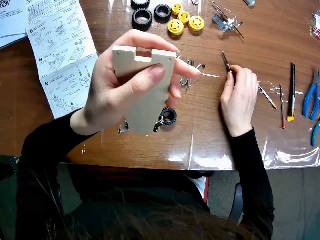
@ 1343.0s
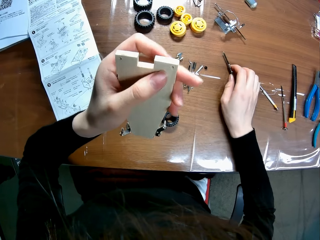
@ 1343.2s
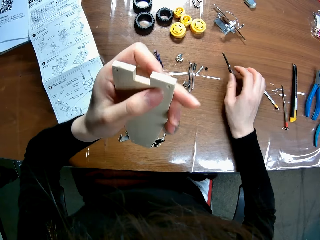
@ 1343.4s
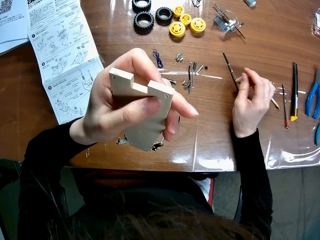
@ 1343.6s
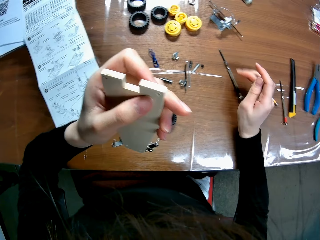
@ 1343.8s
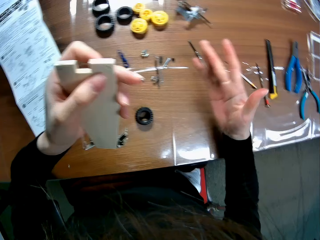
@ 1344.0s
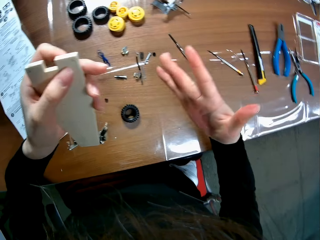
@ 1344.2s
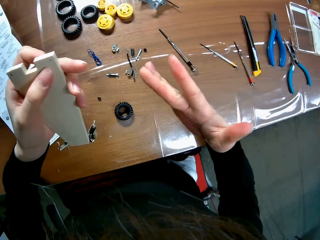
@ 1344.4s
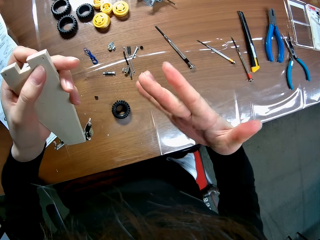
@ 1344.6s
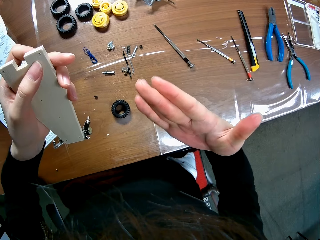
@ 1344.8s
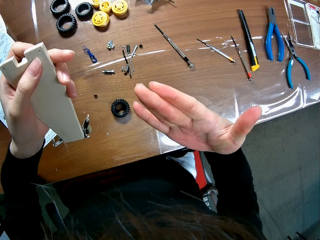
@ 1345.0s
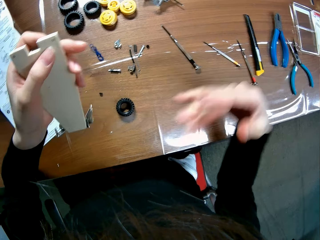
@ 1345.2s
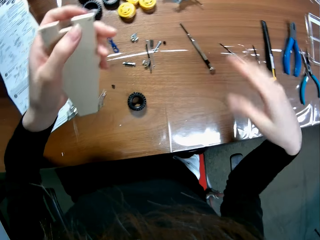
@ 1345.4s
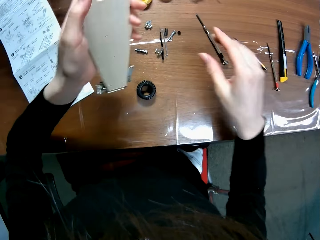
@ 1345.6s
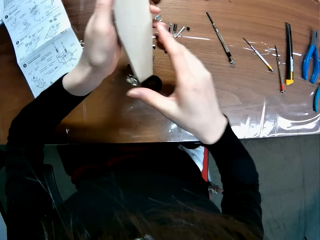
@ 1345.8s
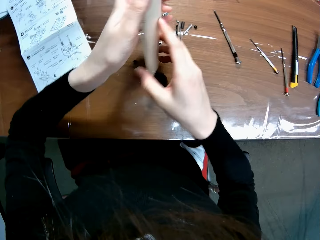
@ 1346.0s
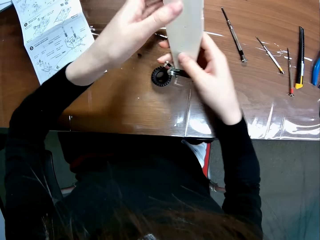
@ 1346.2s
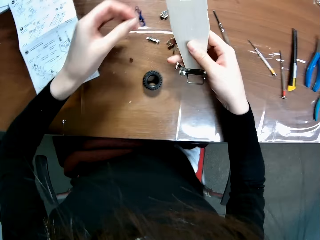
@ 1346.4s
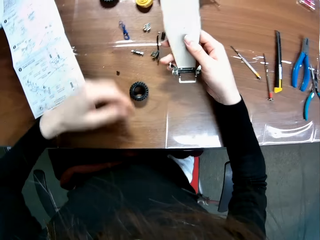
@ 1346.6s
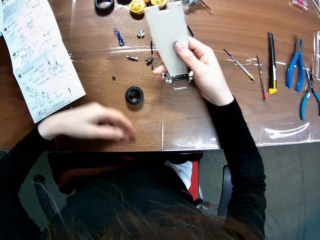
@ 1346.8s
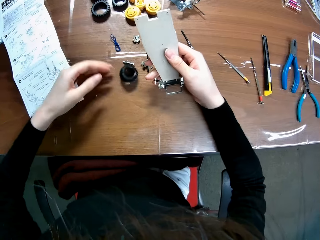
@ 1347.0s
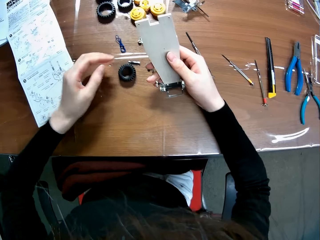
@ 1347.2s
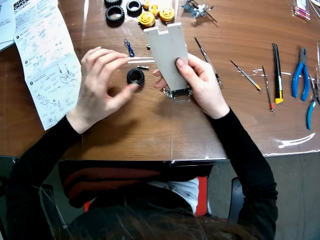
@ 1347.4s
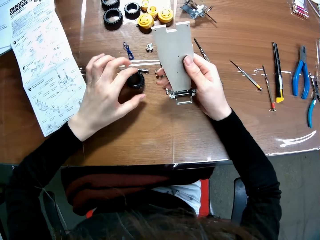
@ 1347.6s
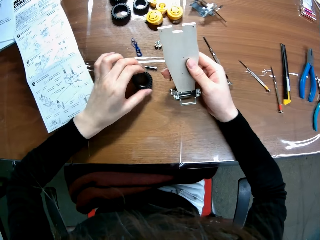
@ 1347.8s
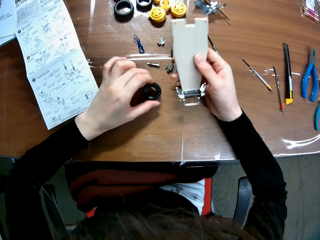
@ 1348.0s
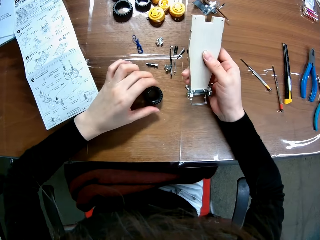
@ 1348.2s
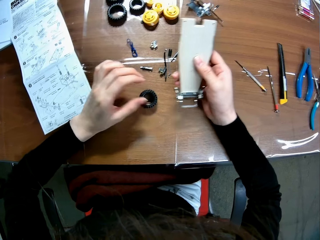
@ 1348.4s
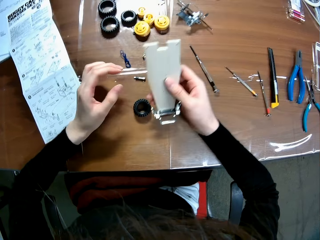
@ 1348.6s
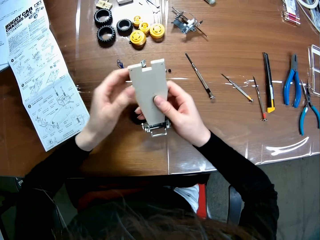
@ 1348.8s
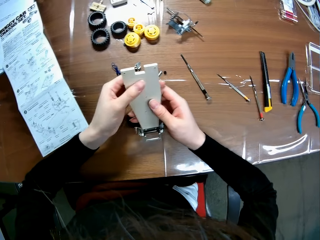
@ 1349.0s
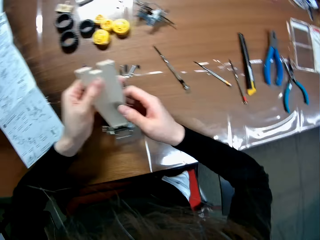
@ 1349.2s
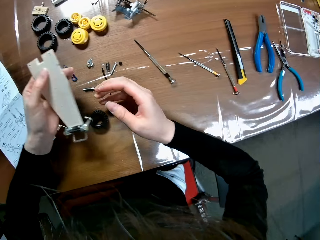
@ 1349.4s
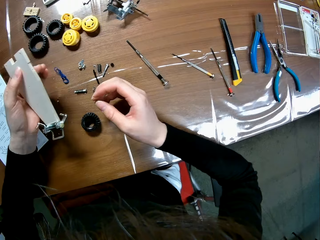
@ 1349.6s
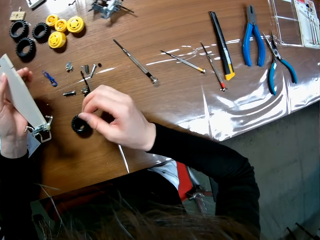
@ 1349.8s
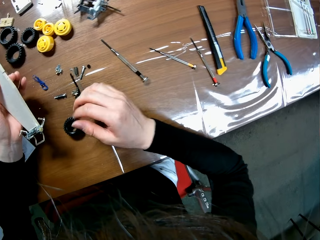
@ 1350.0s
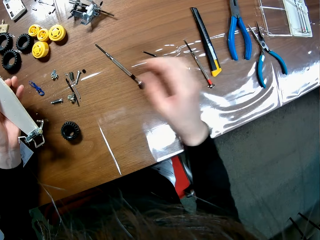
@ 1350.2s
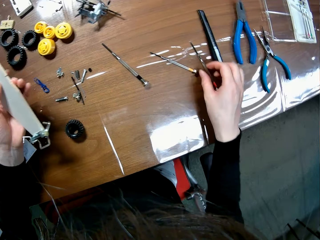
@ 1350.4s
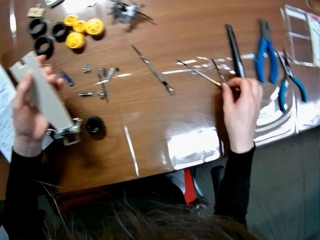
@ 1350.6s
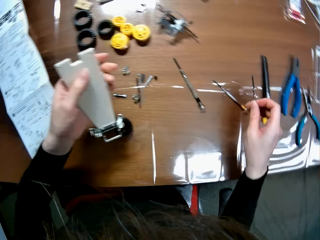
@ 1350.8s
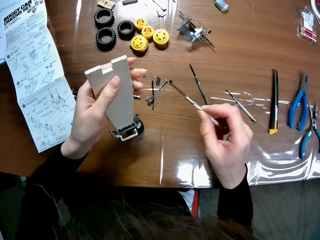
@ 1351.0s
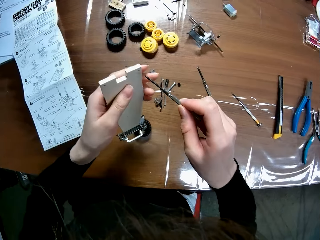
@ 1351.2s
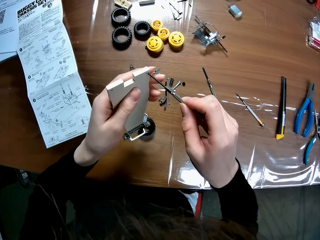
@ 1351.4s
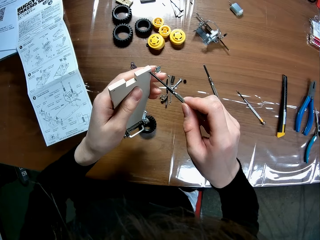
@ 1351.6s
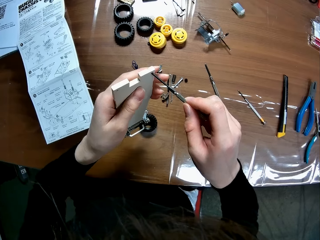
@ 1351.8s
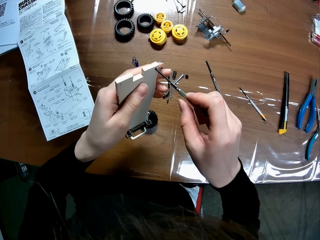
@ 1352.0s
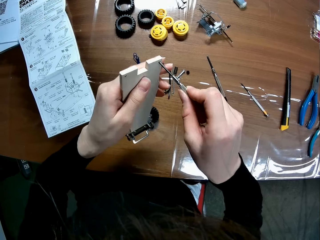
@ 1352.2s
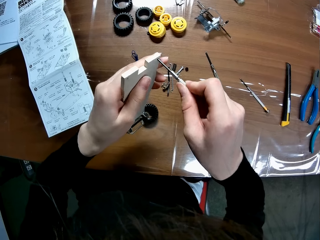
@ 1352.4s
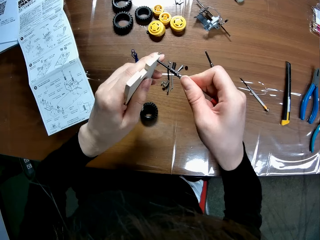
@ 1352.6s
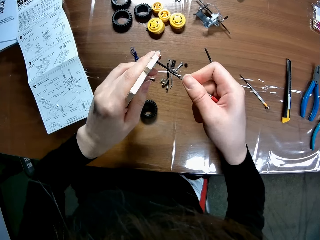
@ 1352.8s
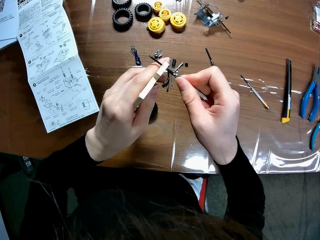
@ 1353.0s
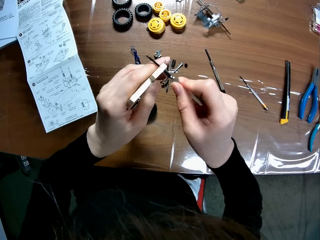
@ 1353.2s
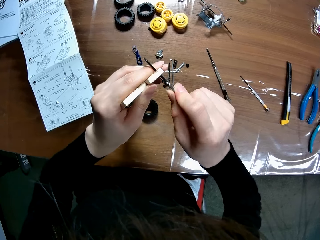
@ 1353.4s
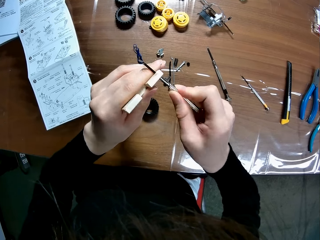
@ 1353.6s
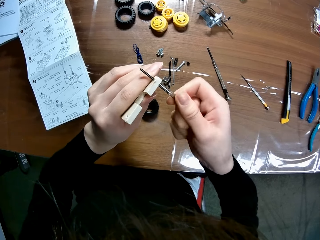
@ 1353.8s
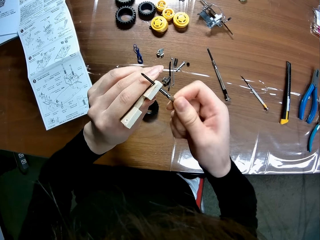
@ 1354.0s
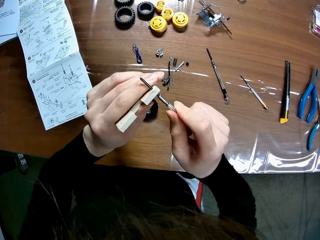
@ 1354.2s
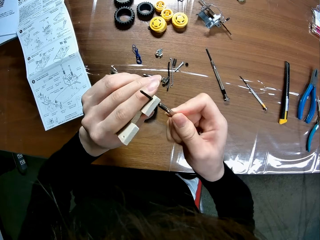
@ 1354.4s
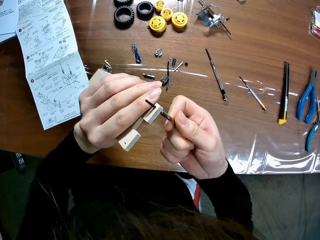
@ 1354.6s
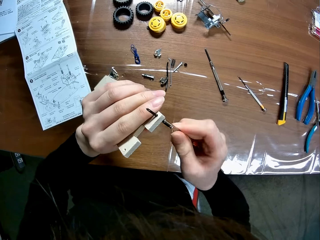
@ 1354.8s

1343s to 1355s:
The camera wearer lowers their hand towards the table. They drop the screwdriver on the table with their right hand. They move their hand towards the remote controlled car chassis plate, stare at their hand, and shake their hand. They pass the wooden mechanical model from their left hand to their right hand. They place the remote controlled car chassis plate on their other hand. They move their hand towards the table and push the wheel forwards. They reposition the black wheel of the wooden mechanical model with their left hand. They hold the wheel with their hand and move the wheel forwards. They move their hand towards the remote controlled car chassis plate, hold the remote controlled car chassis plate with both their hands, and move their hand backwards. They pick up a screwdriver from the table with their right hand. They hold the screwdriver with their hand and move their hand towards the remote controlled car chassis plate. They insert the screwdriver into the screw hole of the sheet of the wooden mechanical model with their right hand.

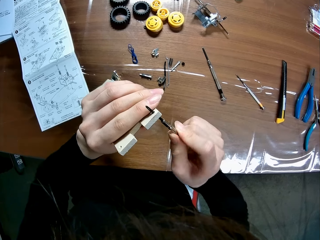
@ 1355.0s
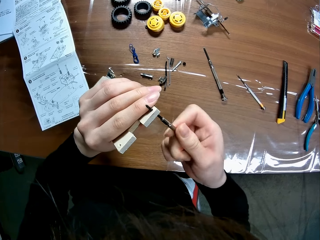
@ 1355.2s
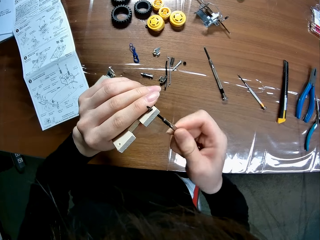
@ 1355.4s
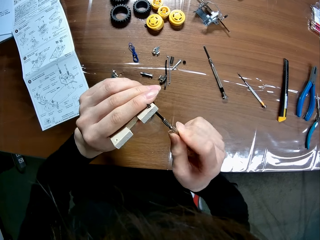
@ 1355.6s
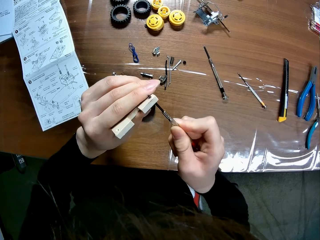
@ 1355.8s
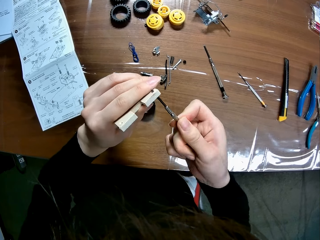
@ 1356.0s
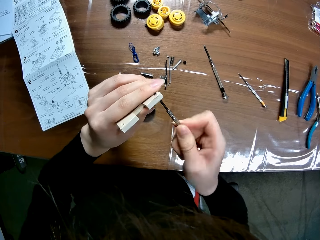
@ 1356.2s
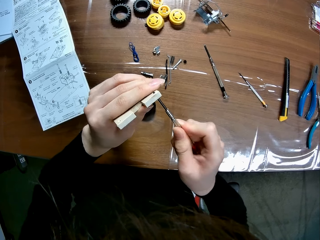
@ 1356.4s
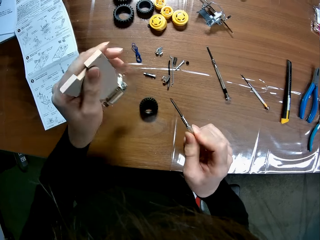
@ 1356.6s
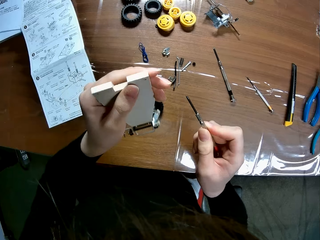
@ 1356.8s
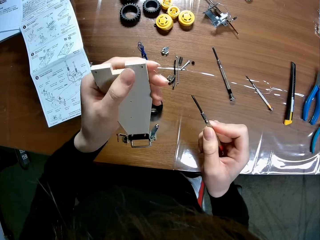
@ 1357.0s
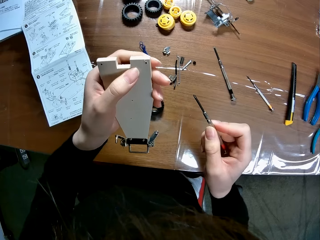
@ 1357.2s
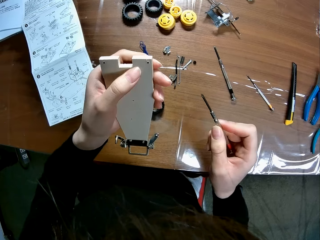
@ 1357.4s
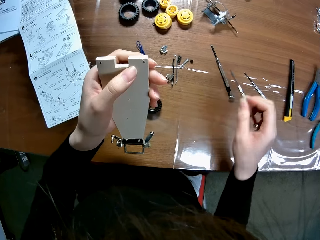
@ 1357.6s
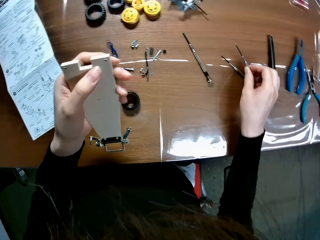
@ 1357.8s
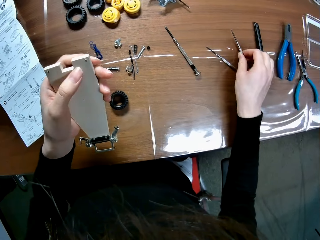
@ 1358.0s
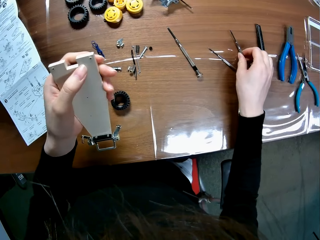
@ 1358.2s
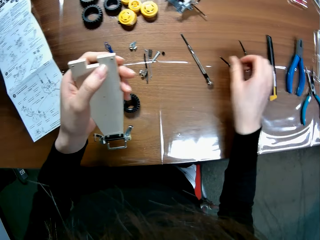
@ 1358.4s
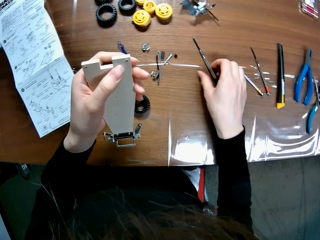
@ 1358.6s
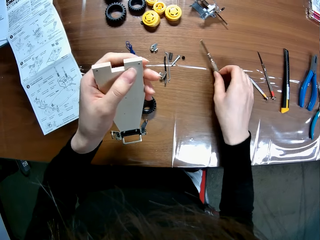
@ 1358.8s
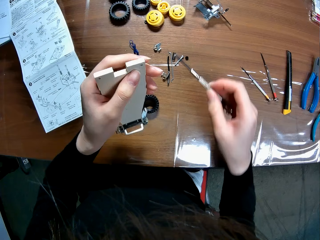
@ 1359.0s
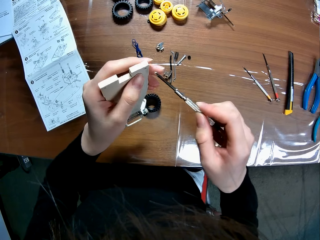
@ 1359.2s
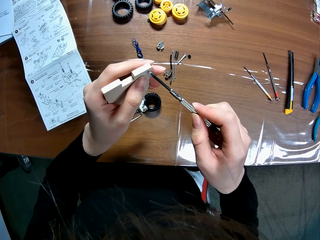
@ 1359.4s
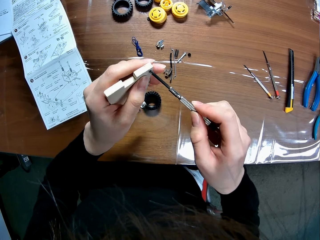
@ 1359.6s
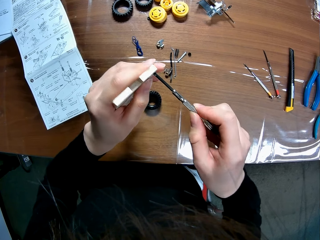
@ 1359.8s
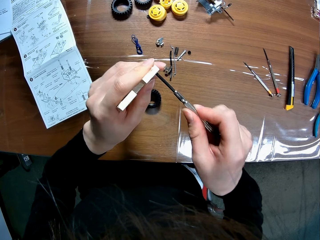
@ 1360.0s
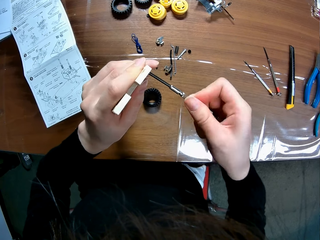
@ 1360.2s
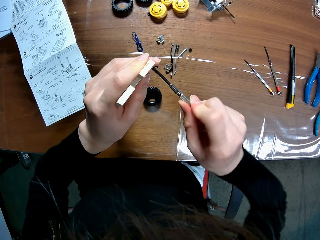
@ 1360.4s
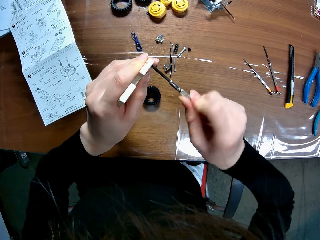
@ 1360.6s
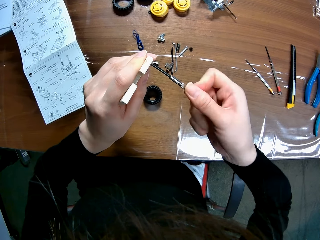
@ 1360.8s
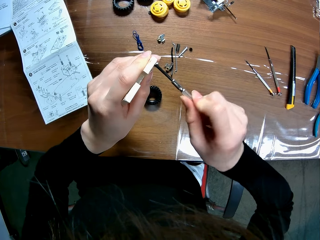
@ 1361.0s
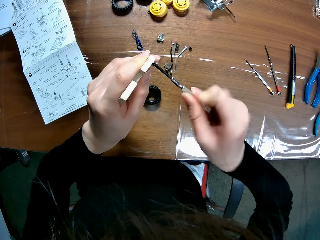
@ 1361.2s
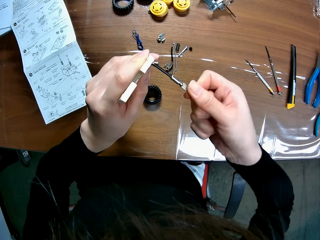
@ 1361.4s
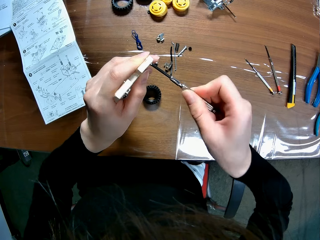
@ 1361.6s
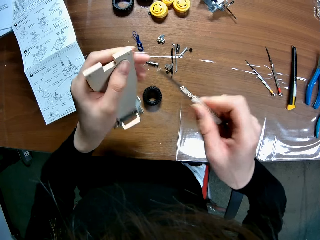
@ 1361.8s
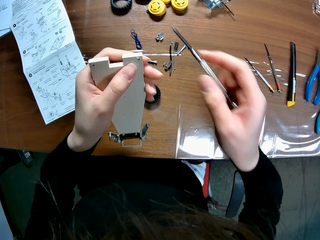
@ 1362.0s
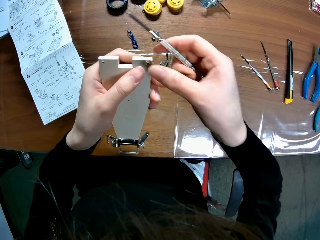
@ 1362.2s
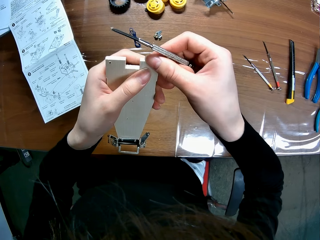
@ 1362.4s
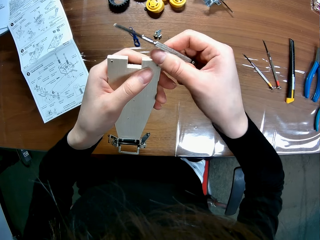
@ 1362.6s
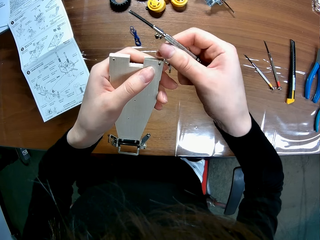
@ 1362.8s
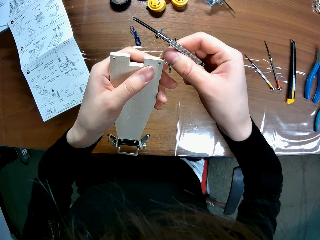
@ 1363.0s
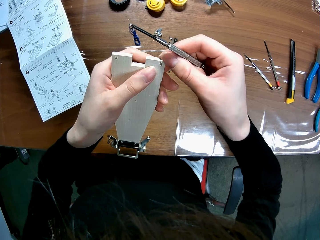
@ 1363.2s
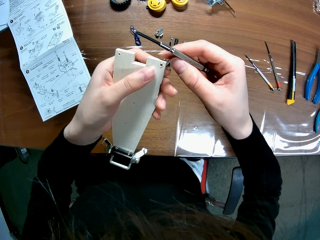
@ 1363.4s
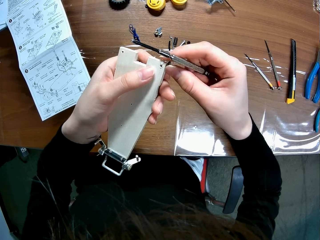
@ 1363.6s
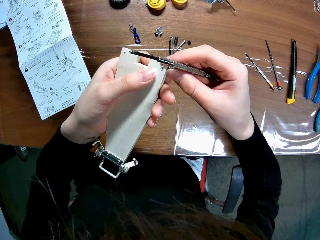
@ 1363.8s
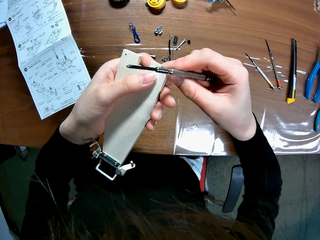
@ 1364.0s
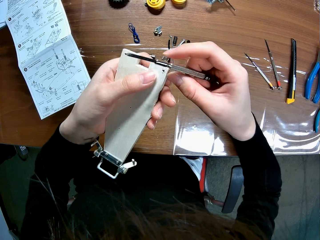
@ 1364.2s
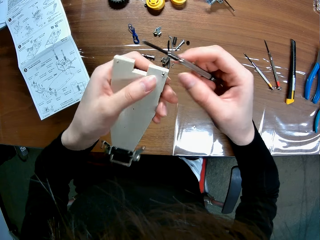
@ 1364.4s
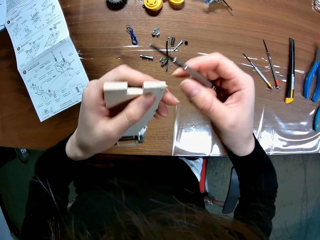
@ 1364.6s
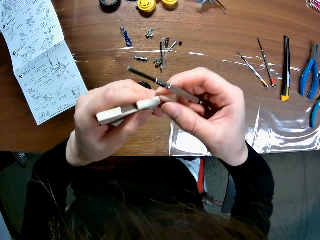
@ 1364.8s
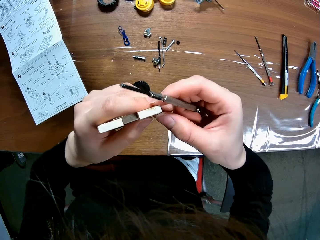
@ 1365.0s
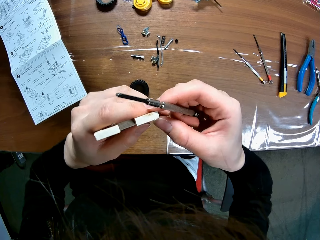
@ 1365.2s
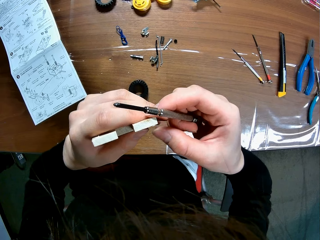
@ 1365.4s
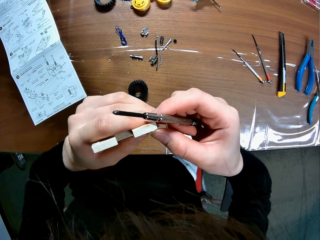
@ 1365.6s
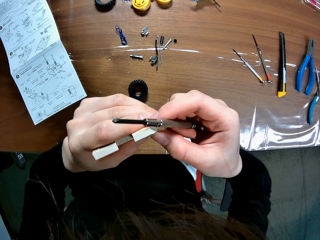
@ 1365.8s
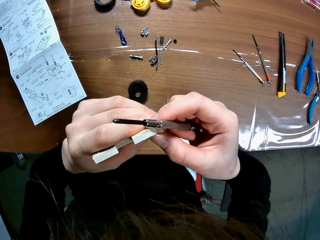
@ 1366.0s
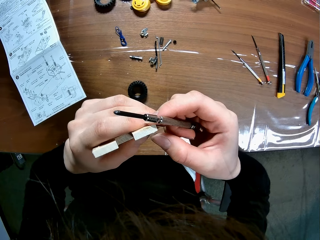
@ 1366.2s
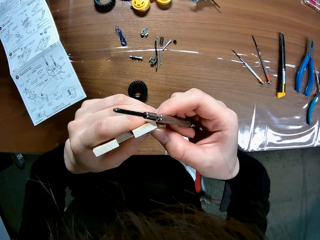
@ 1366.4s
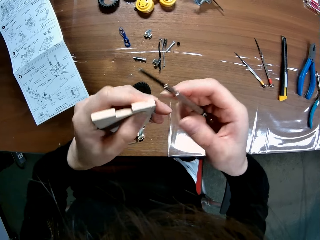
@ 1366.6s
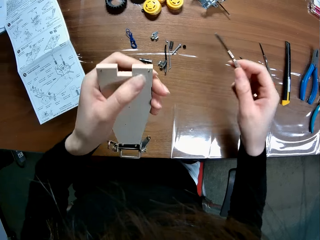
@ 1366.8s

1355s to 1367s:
The camera wearer removes the screwdriver from the screw hole of the sheet of the wooden mechanical model with their right hand. They move their hand backwards. They drop the screwdriver on the table with their right hand. They move their hand forwards. They pick up the screwdriver from the table with their right hand. They move their hand towards the remote controlled car chassis plate. They insert the screwdriver into the screw hole of the sheet of the wooden mechanical model with their right hand. They remove the screwdriver from the screw hole of the sheet of the wooden mechanical model with their right hand. They rub their right thumb over the screw hole of the sheet of the wooden mechanical model. They move the remote controlled car chassis plate towards them.
